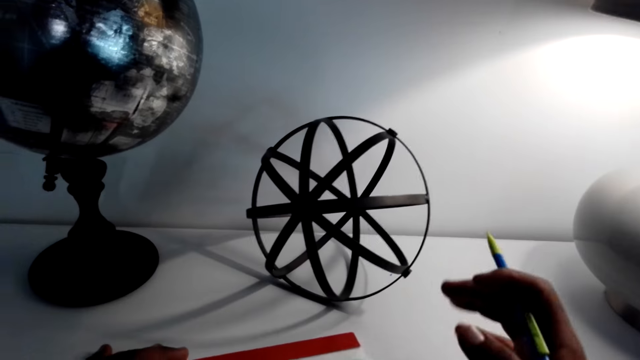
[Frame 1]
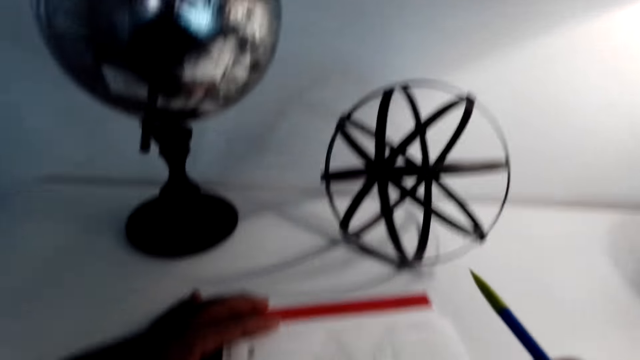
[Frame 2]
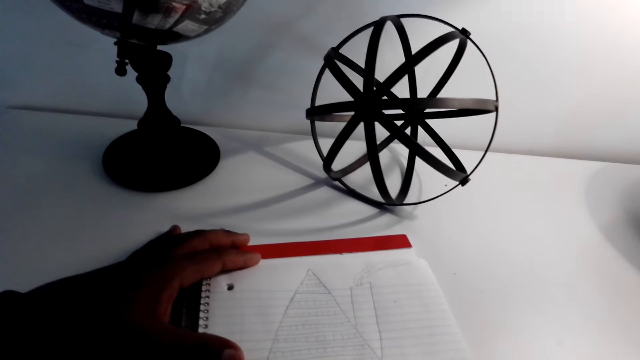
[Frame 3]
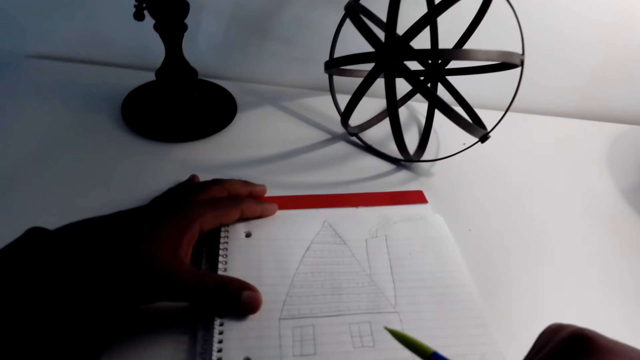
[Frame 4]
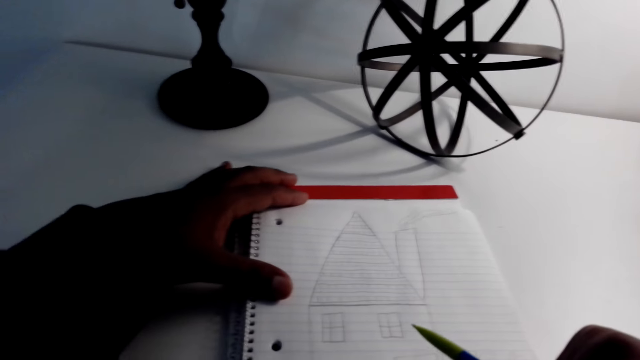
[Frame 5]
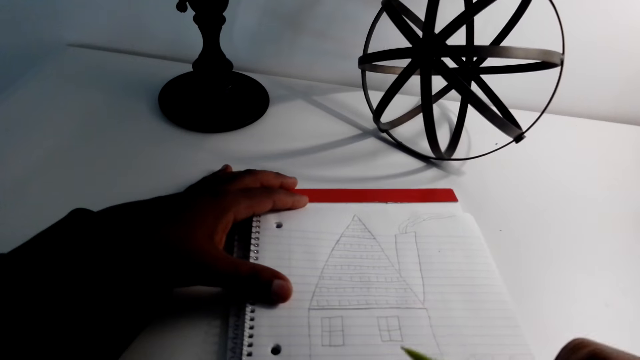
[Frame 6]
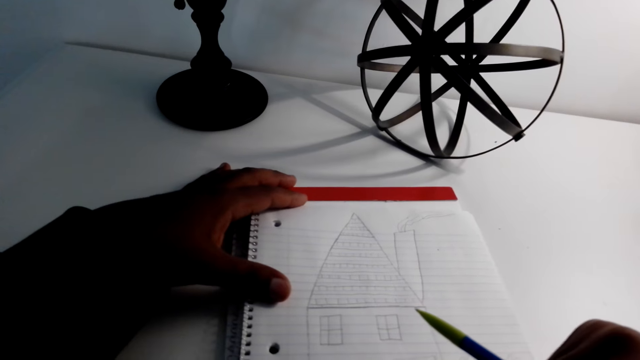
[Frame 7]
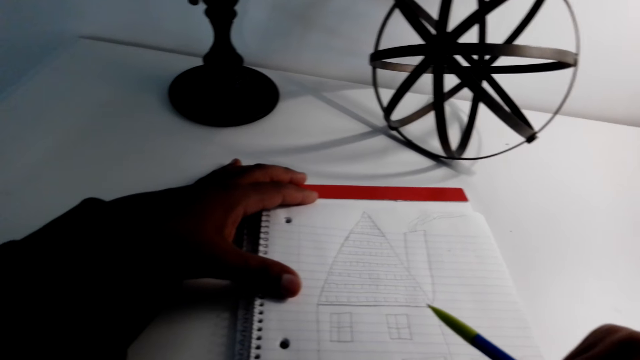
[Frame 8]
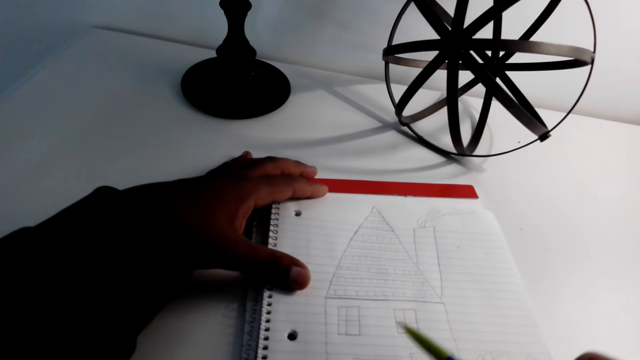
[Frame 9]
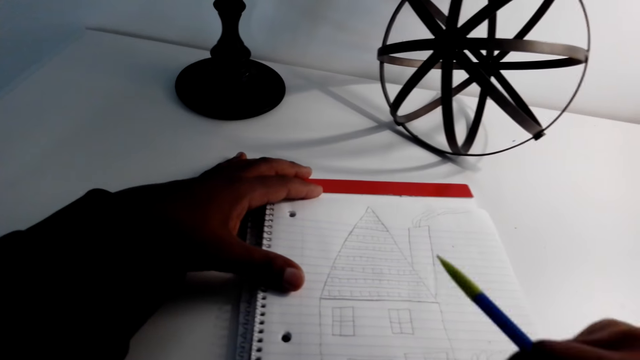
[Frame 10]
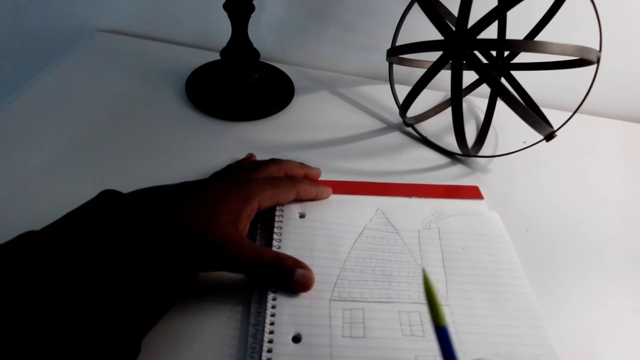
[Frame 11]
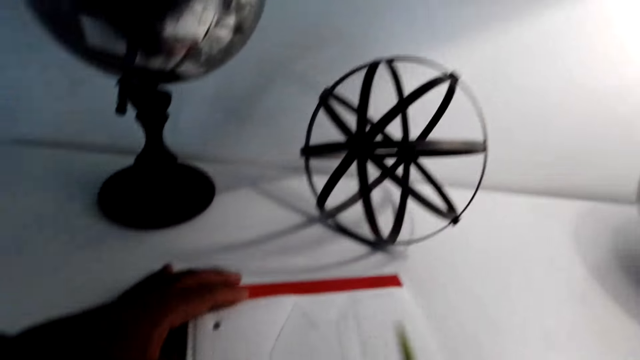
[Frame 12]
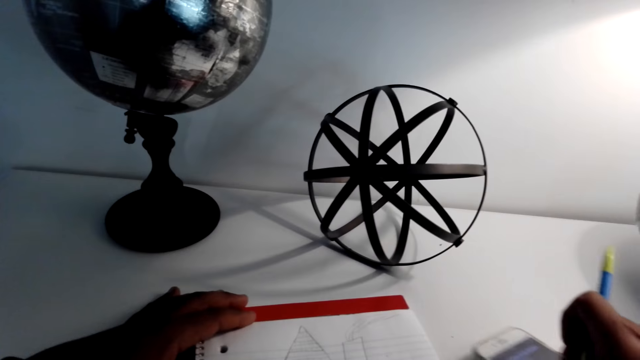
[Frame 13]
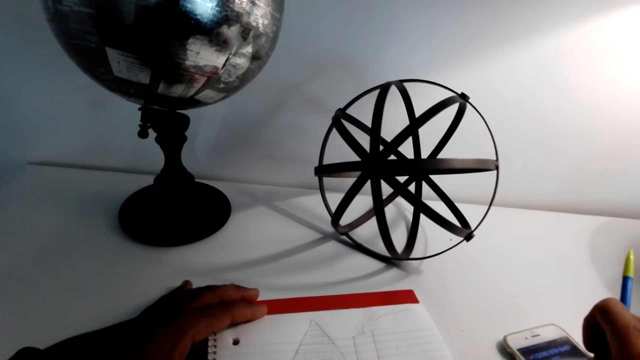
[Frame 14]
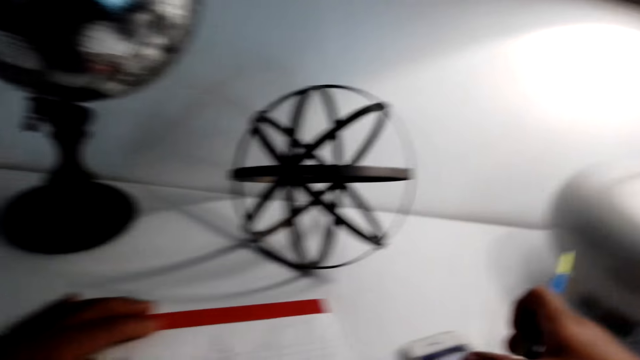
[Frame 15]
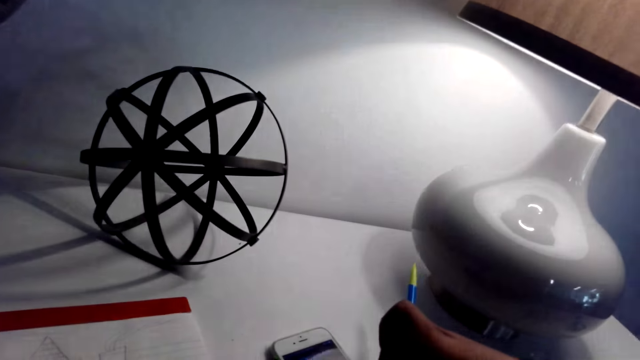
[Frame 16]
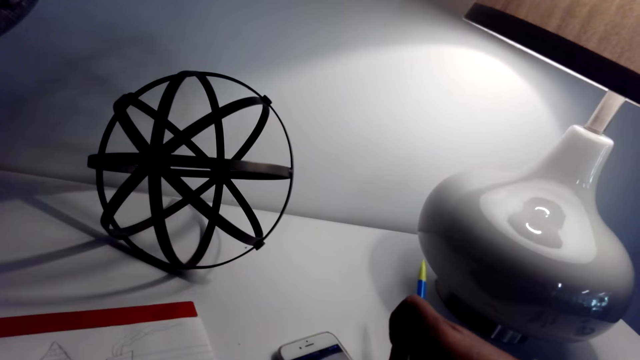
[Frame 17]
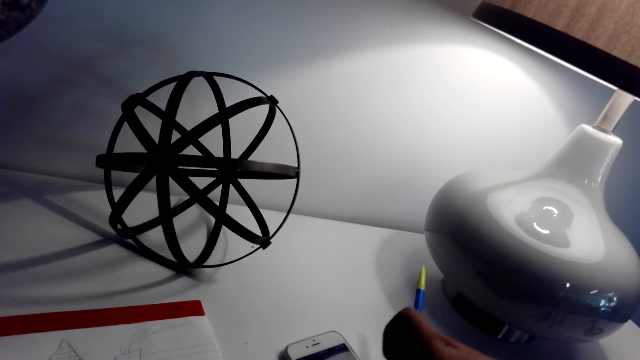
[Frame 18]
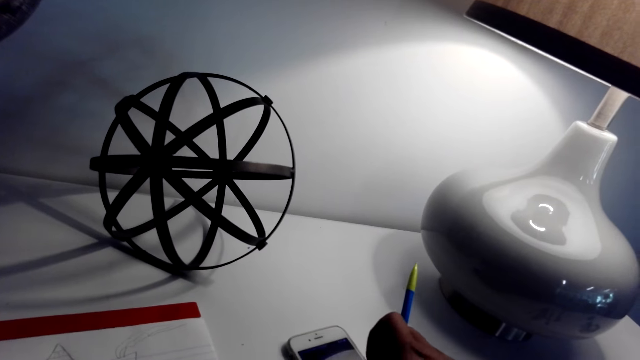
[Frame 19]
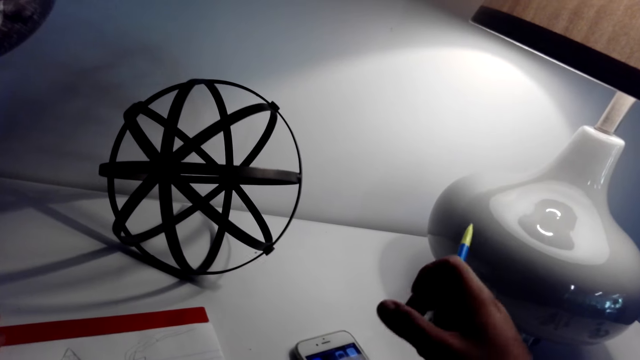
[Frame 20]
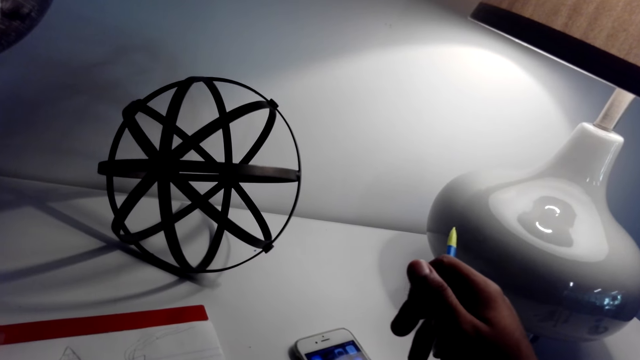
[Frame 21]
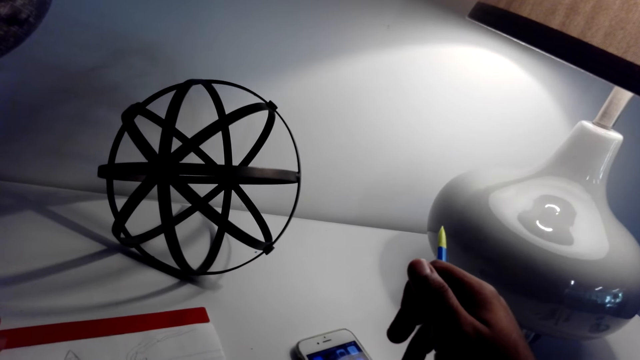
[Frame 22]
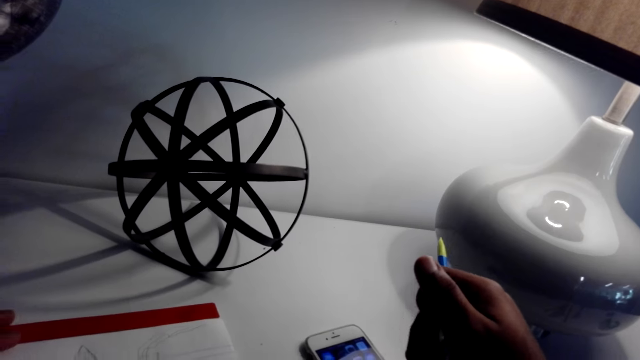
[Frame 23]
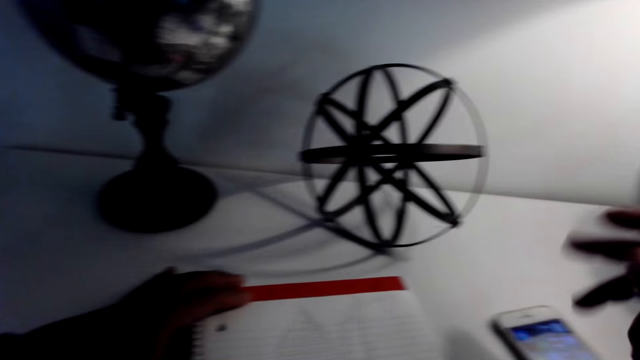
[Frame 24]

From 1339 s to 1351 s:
The camera wearer holds the pencil. They scroll the phone.

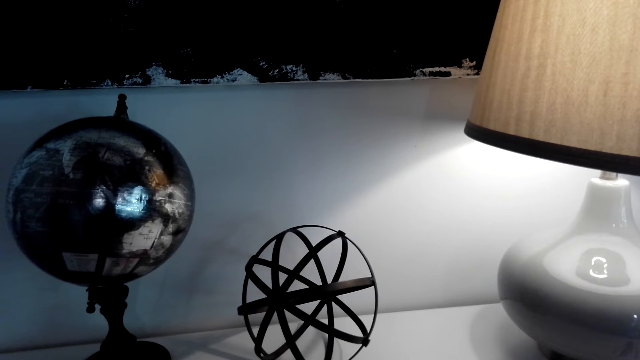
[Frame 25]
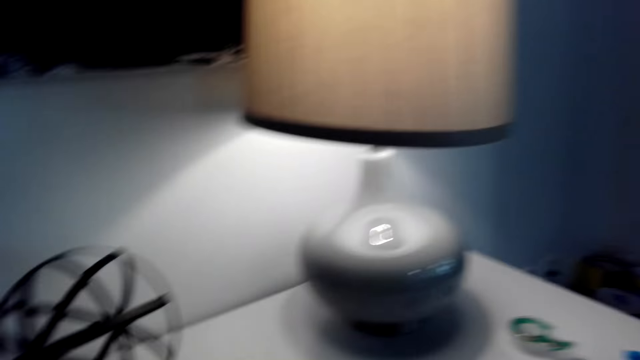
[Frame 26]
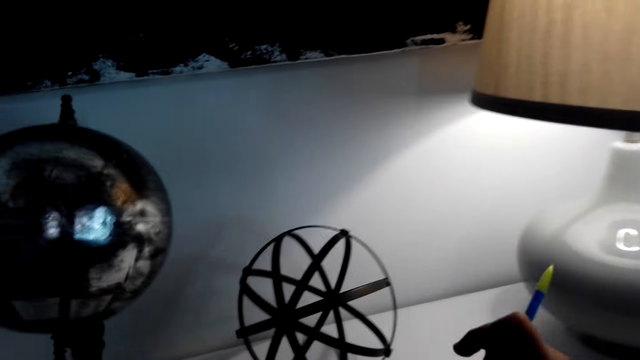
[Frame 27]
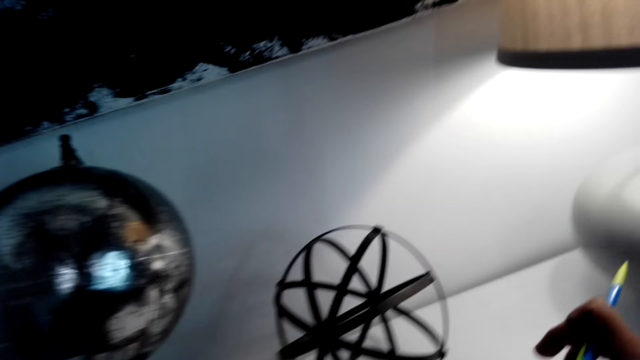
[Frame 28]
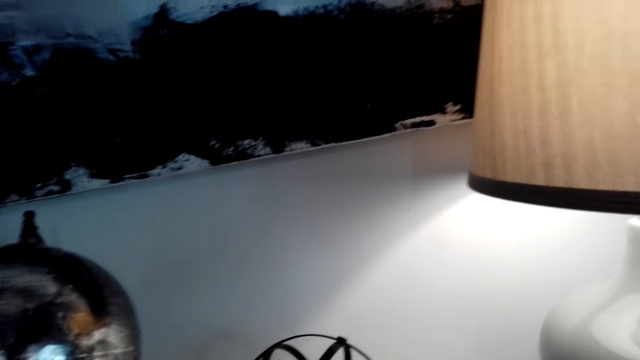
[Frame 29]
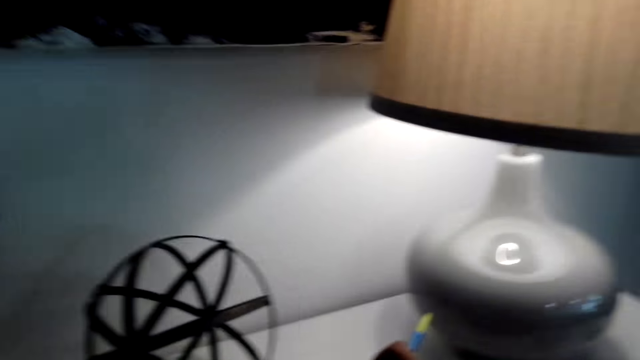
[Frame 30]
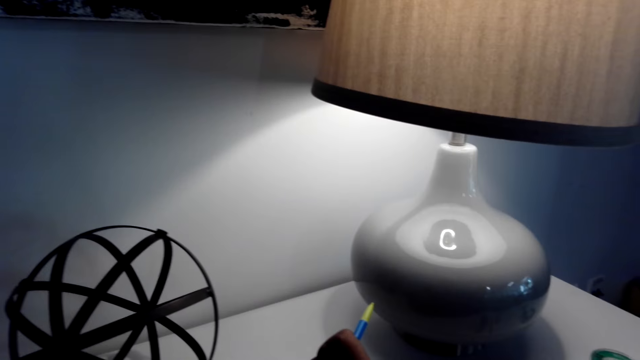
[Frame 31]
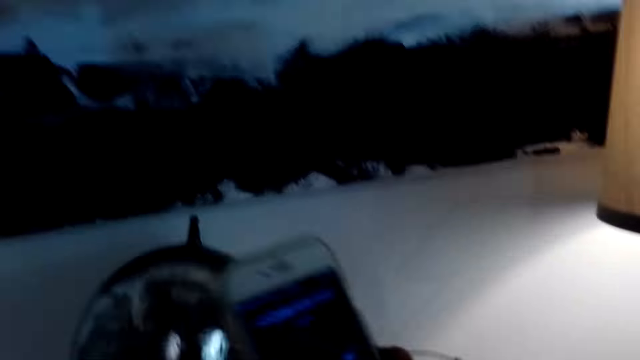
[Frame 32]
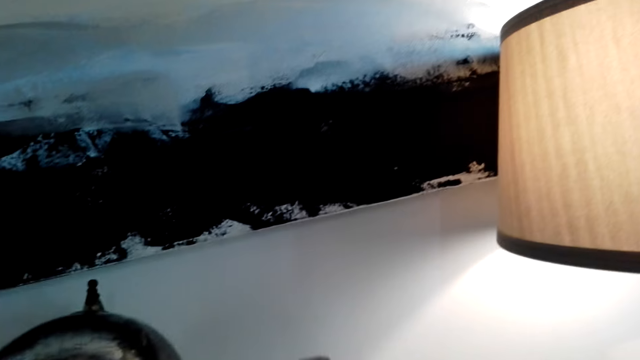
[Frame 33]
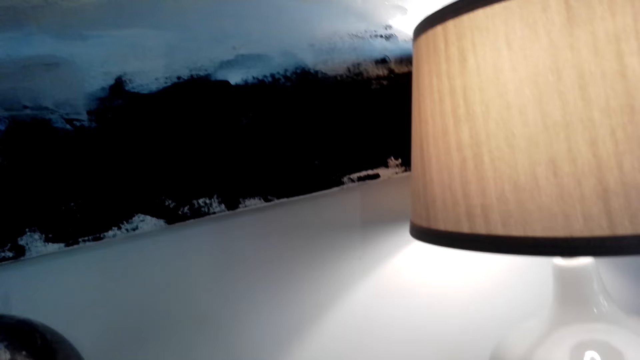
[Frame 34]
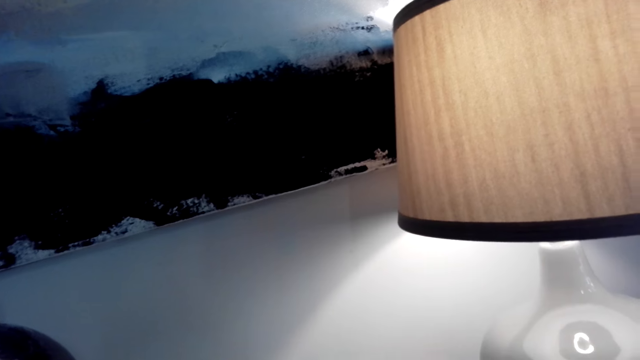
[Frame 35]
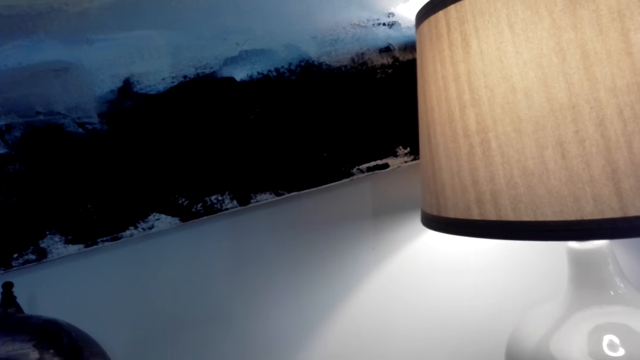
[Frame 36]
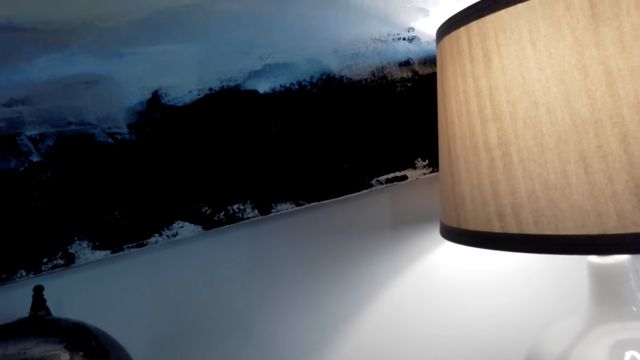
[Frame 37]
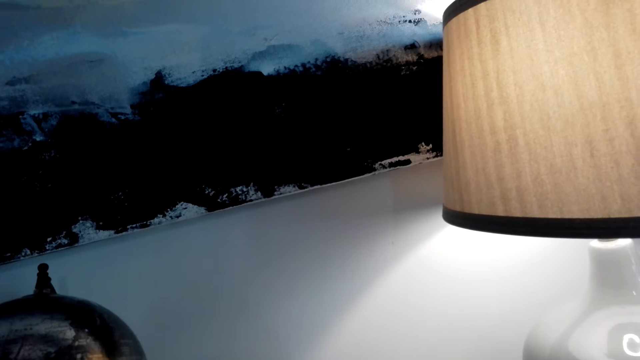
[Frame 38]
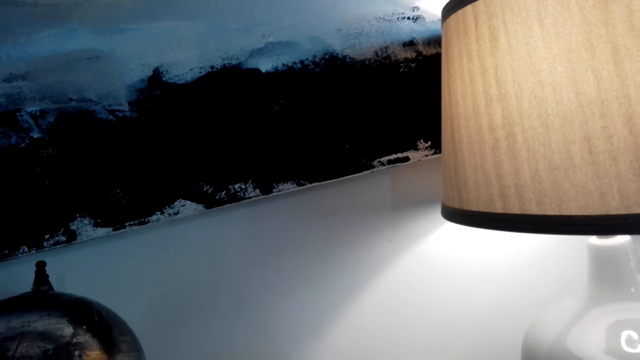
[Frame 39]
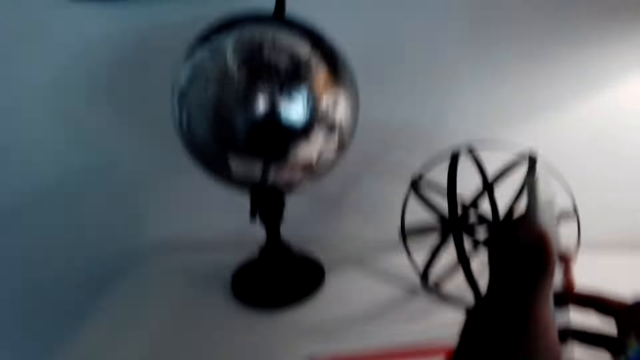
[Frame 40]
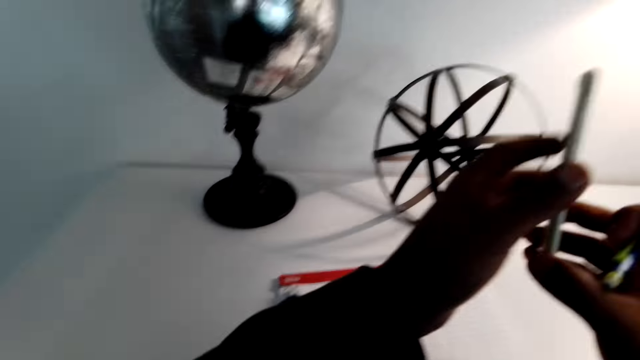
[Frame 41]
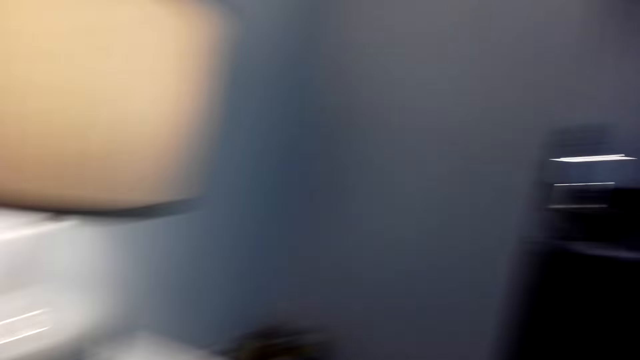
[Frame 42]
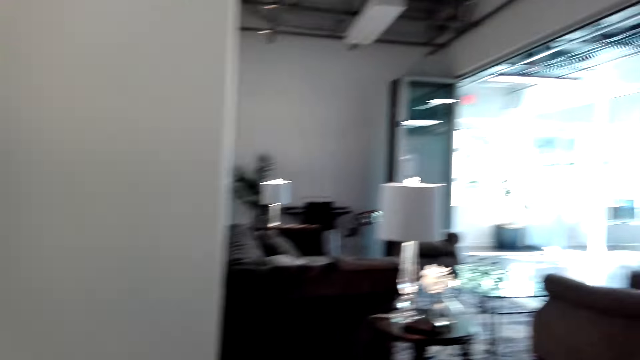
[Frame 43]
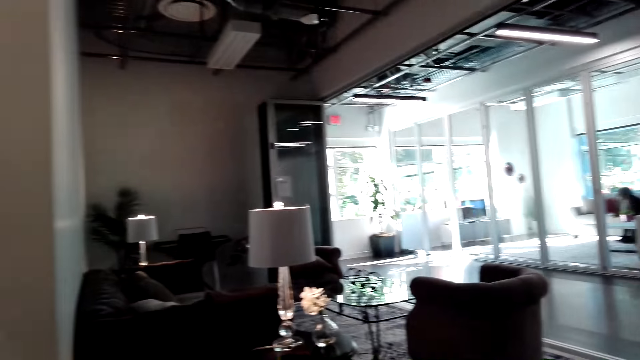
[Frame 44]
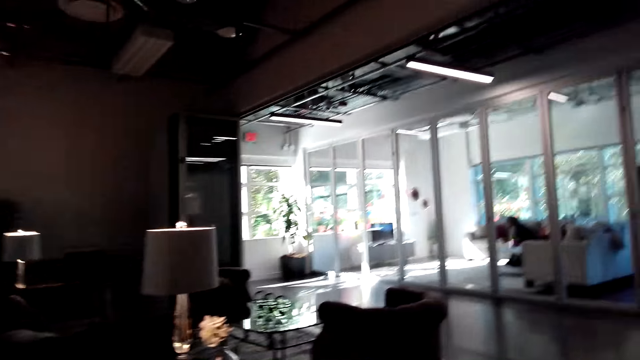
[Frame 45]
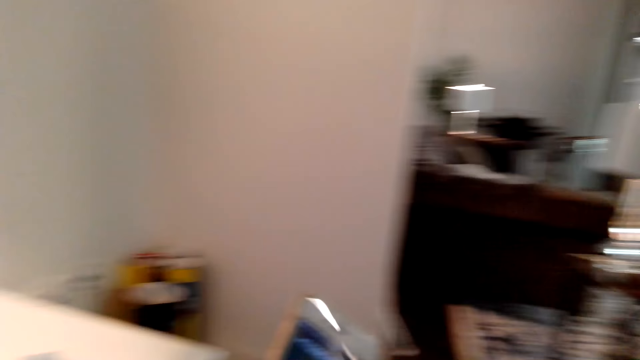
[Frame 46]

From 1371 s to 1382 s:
The camera wearer lifts the phone up. They hold the pencil. They look around the room.
